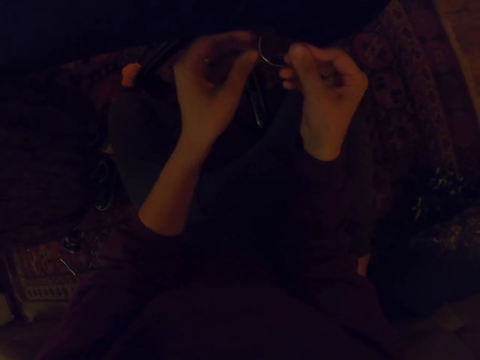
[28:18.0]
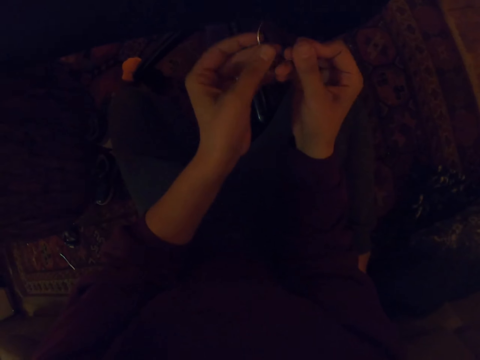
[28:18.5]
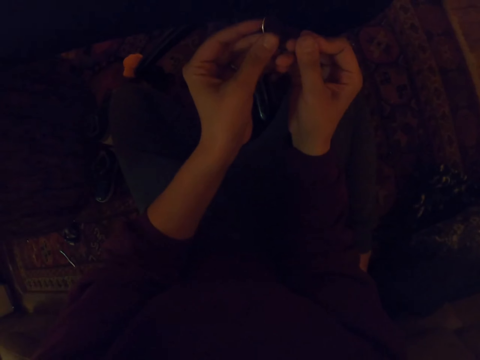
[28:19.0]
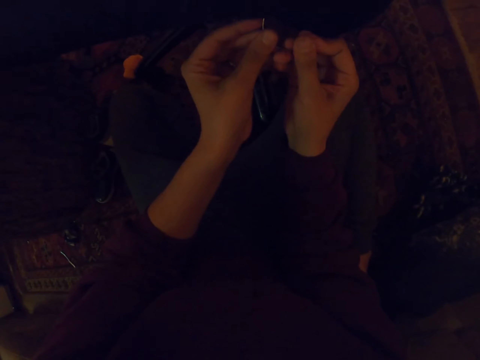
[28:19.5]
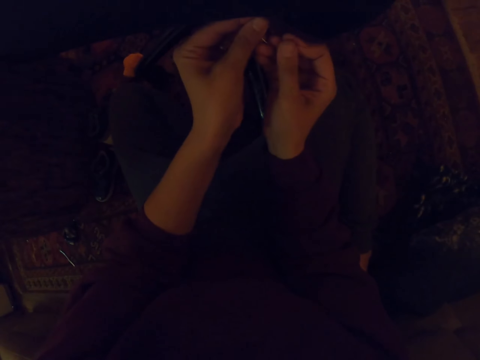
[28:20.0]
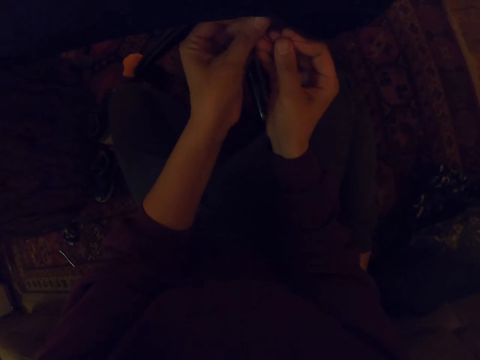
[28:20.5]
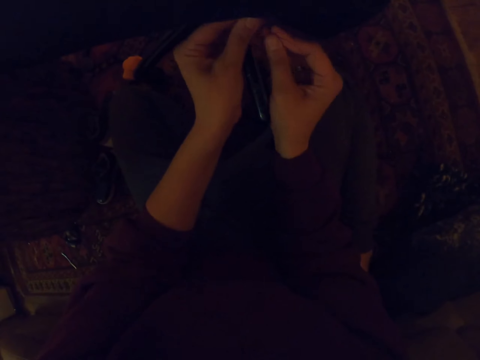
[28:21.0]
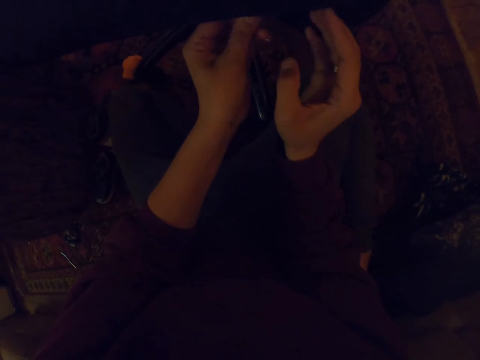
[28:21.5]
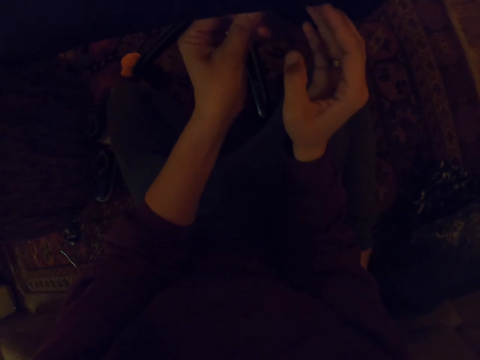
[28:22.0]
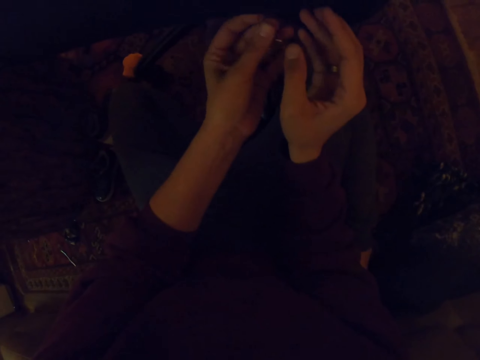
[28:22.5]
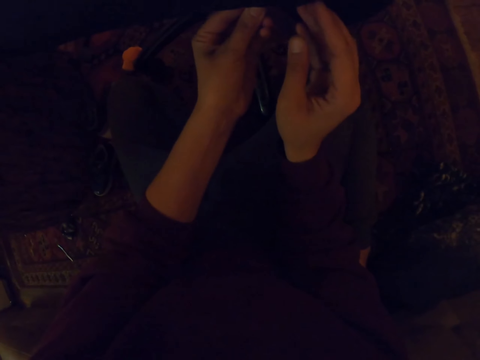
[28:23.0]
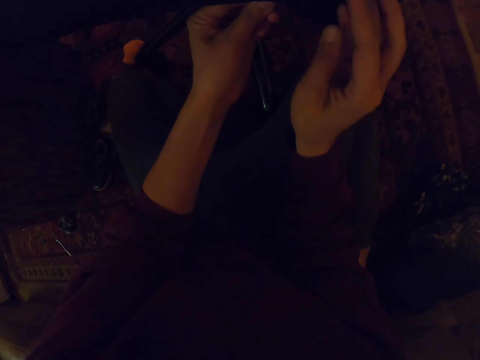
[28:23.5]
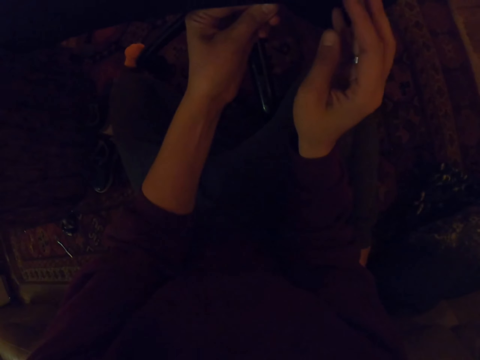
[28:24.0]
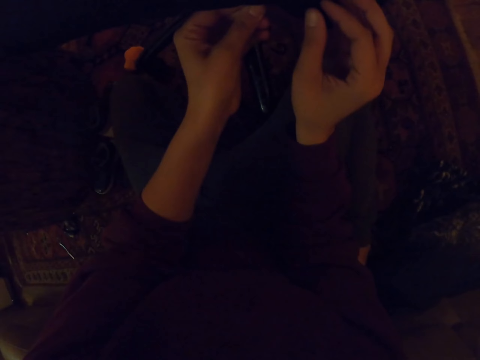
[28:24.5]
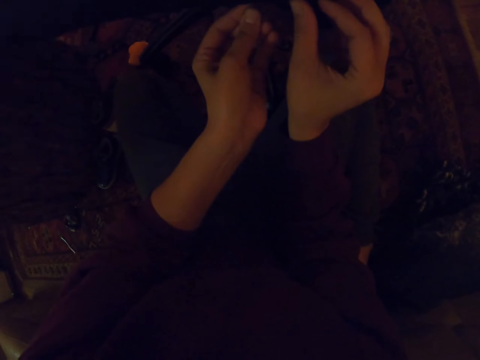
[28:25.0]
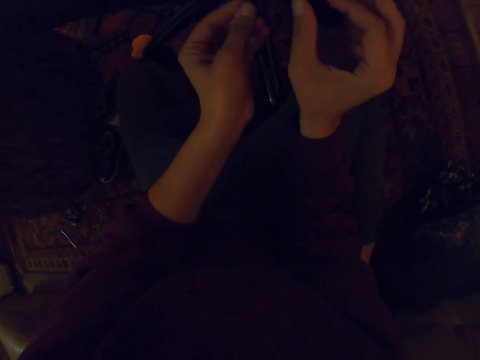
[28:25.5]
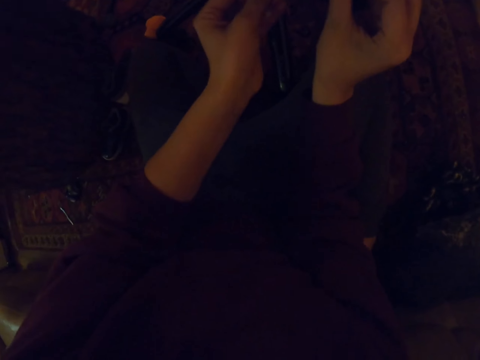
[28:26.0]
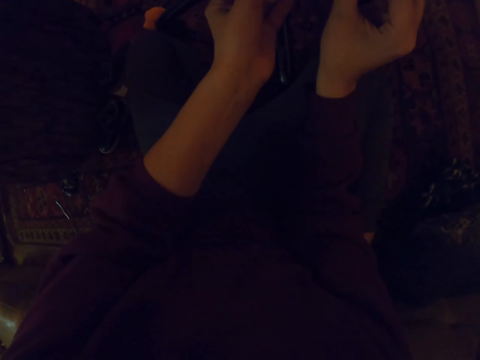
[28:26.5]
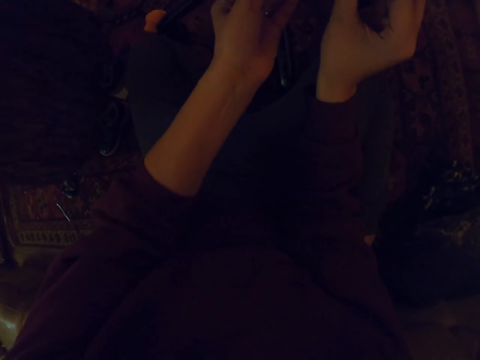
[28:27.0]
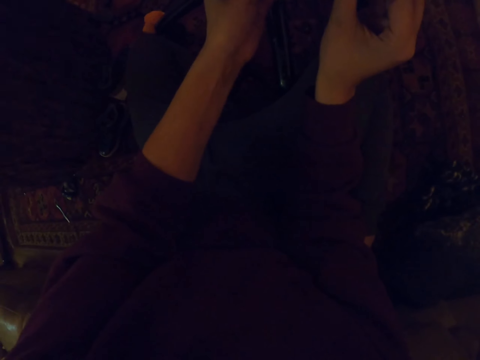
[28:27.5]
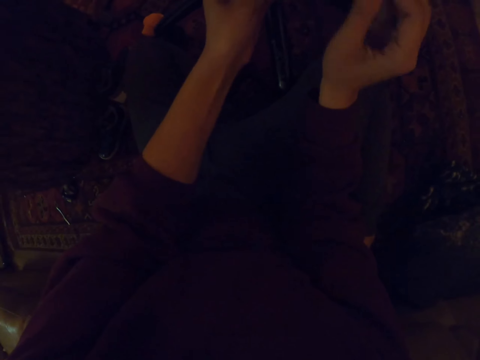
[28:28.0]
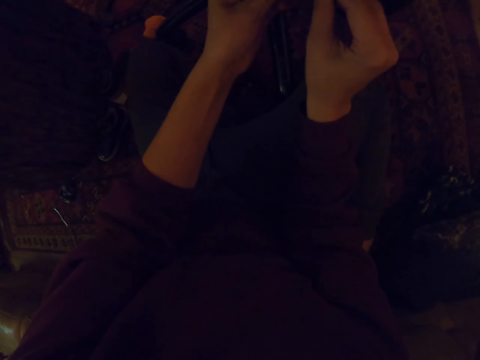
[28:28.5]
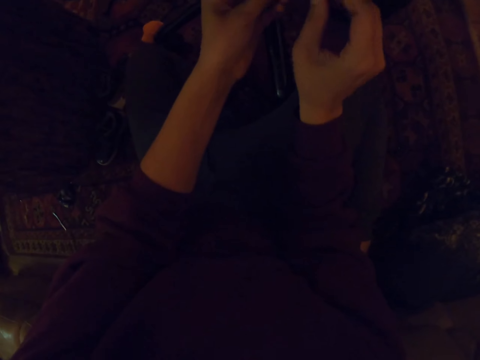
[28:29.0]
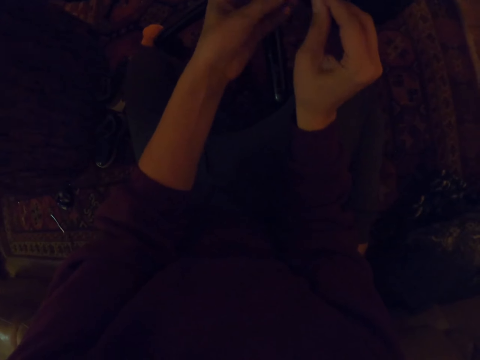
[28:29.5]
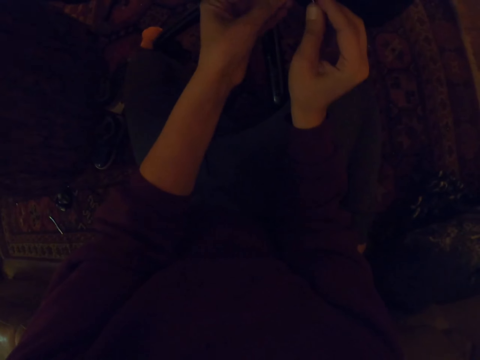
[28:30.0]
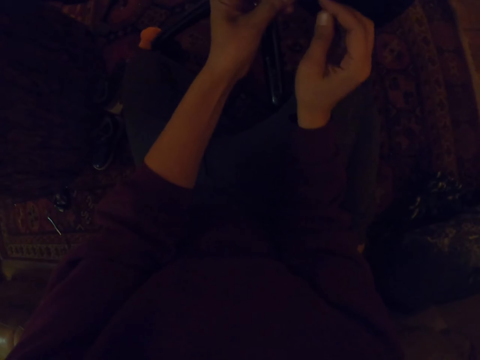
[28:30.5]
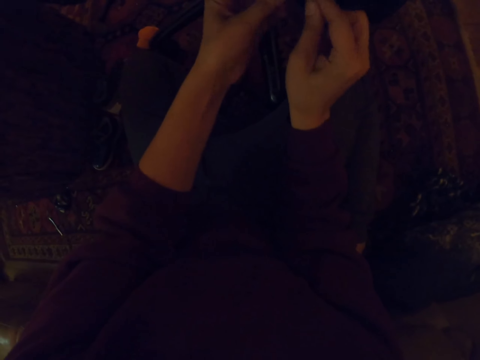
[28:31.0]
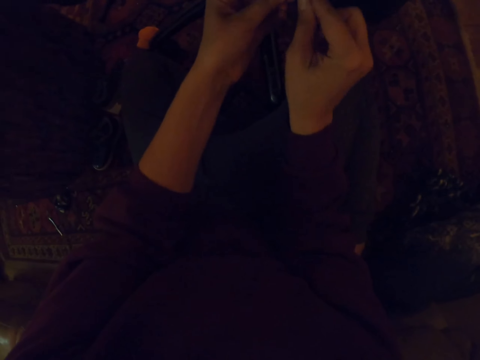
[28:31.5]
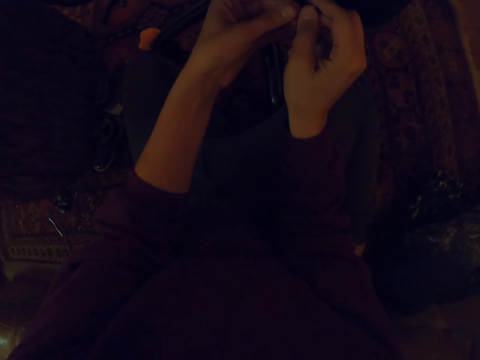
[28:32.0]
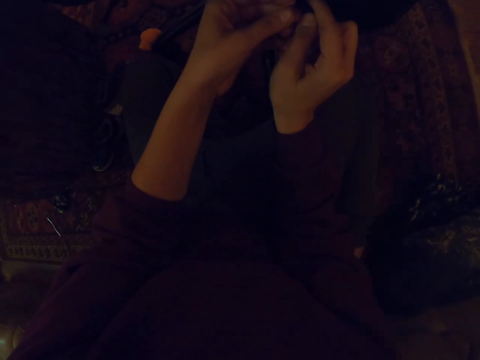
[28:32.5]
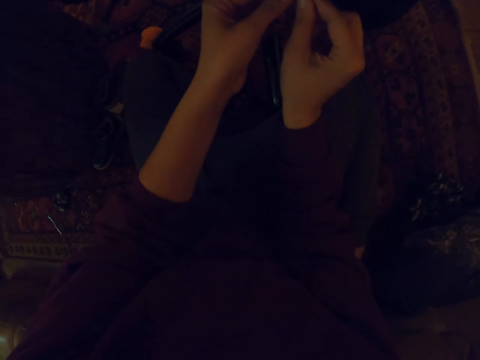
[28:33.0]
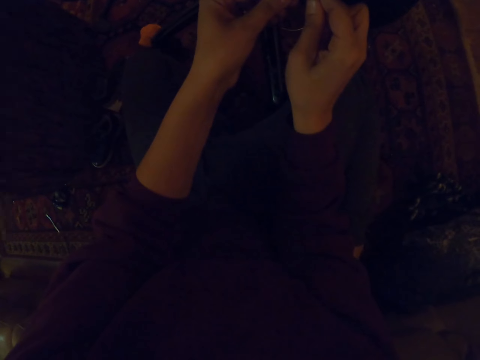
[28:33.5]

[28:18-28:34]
The camera wearer pierces the fabric with a needle. They pull the needle through the fabric.

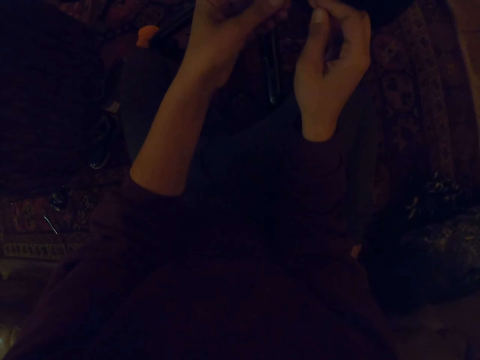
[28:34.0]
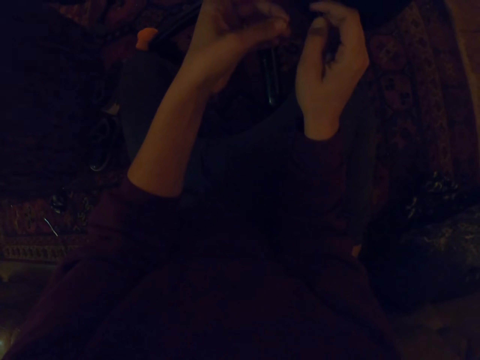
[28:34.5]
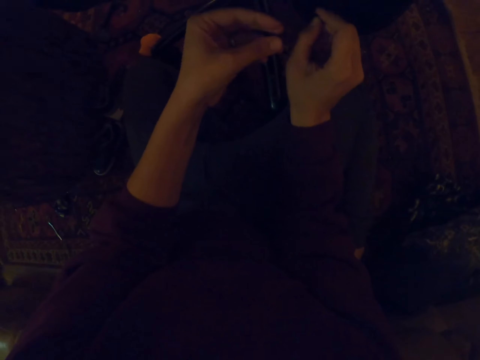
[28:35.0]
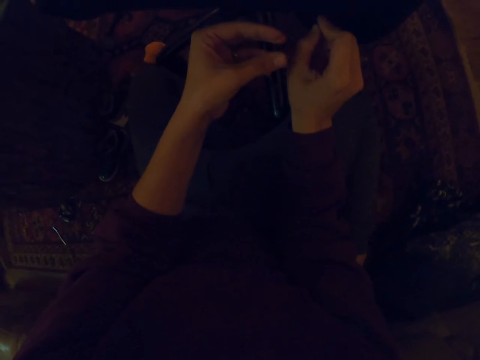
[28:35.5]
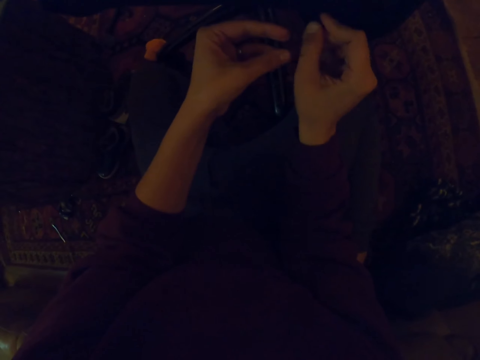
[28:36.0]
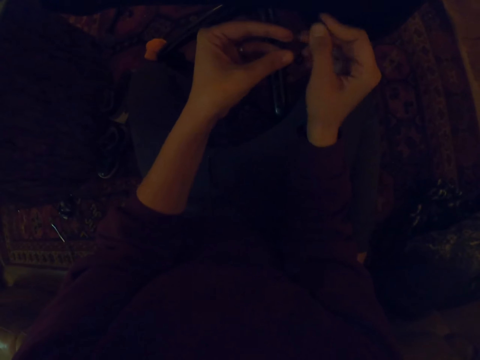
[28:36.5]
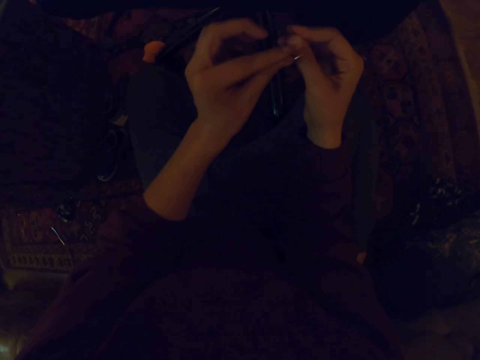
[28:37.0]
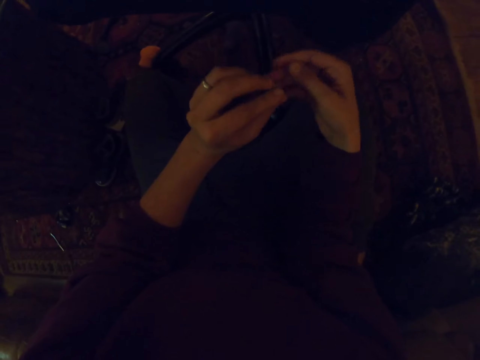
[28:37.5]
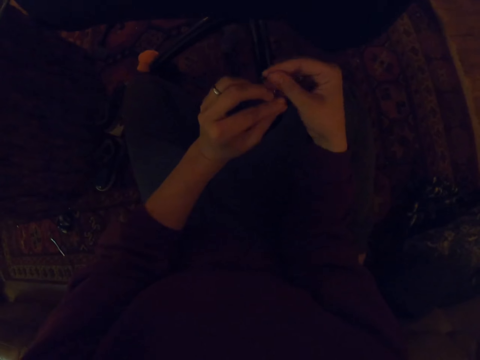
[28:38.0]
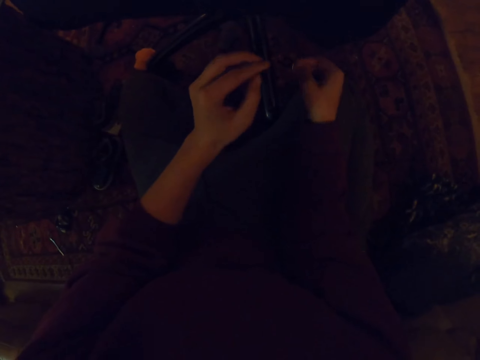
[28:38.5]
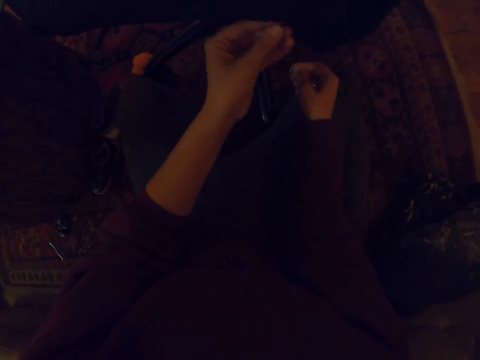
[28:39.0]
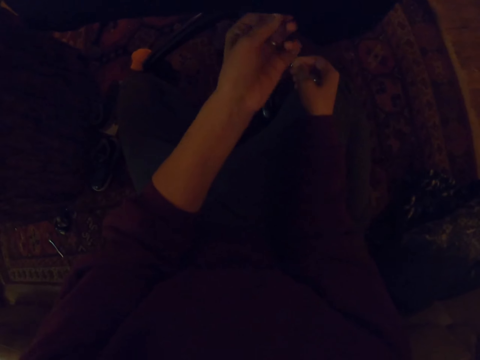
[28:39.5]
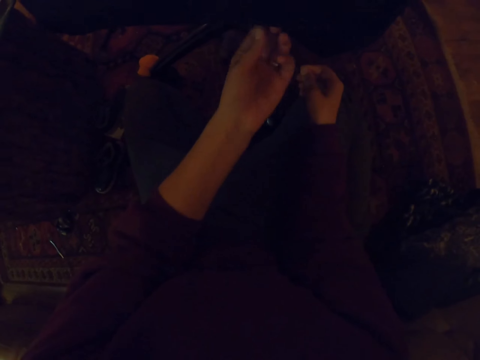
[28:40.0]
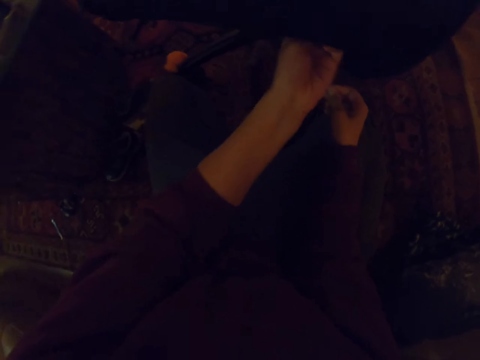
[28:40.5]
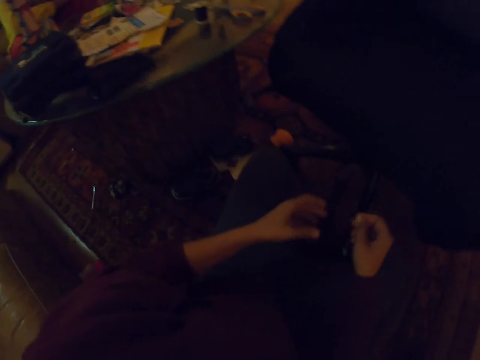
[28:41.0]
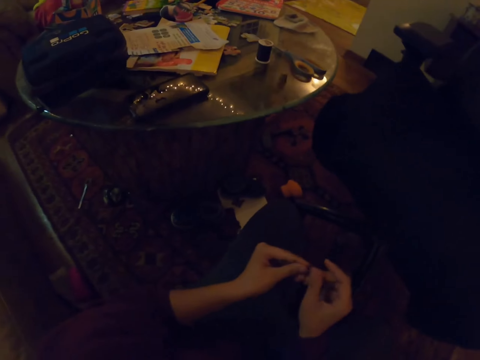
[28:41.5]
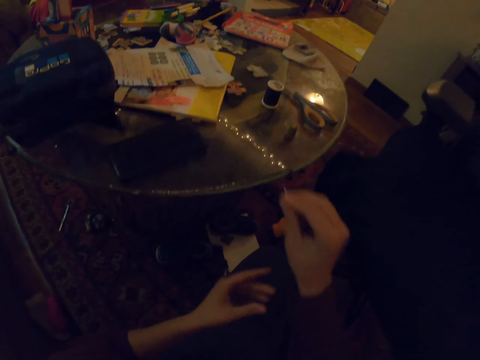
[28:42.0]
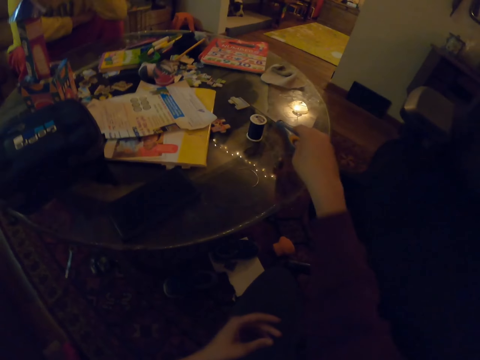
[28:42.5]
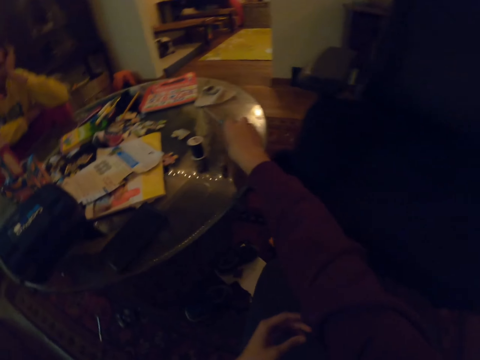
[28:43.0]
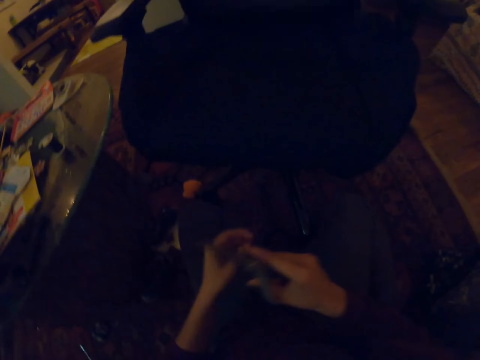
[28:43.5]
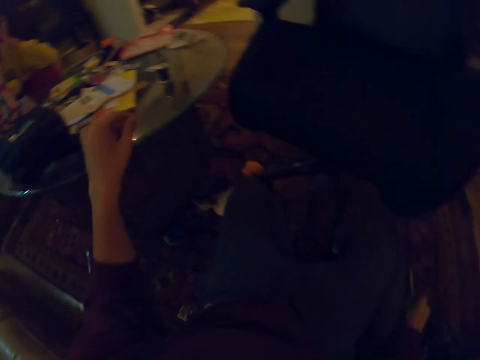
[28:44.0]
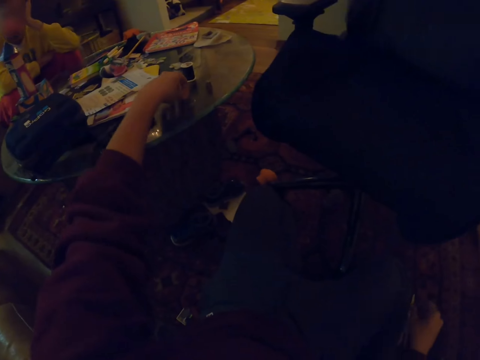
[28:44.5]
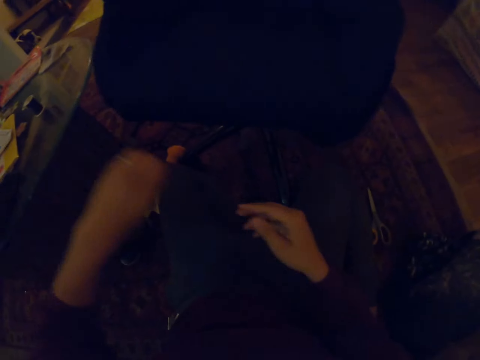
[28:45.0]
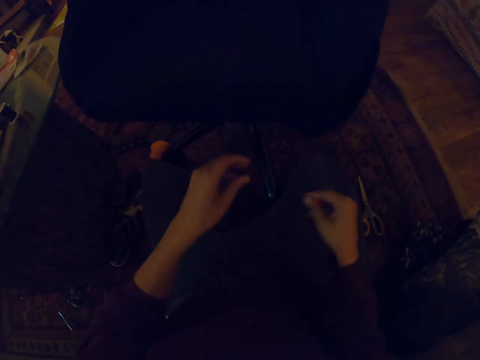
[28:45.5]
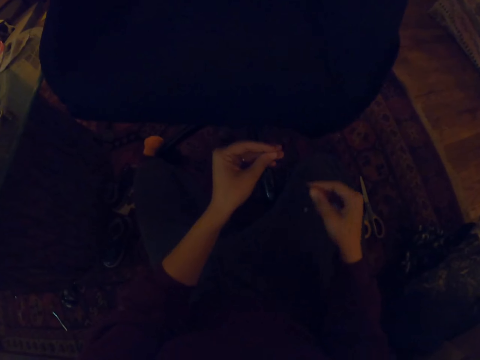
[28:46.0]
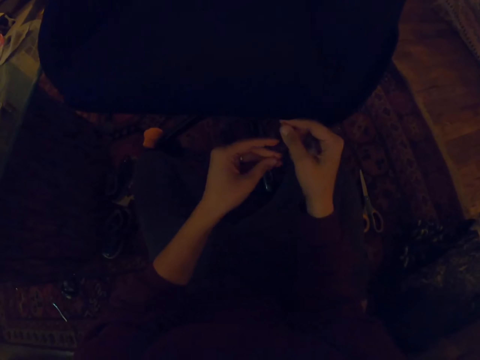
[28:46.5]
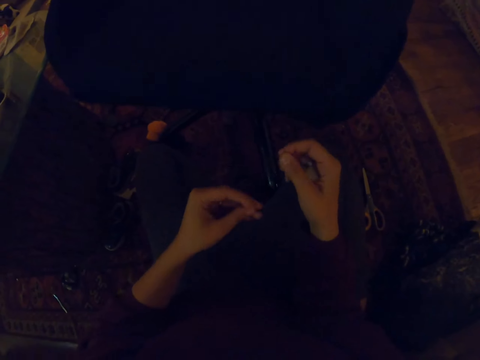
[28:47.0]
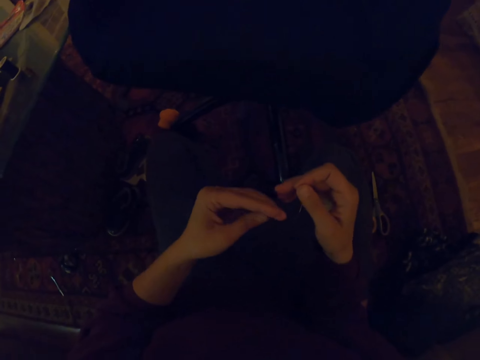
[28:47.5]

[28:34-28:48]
The camera wearer pulls the string with a needle. They hold the needle. They put the needle on the table. They pick a pair of scissors on the table. They put the pair of scissors on the floor. They pick the needle on the table. They pass the needle to the right hand. They hold the thread. They pull the string with both hands.
